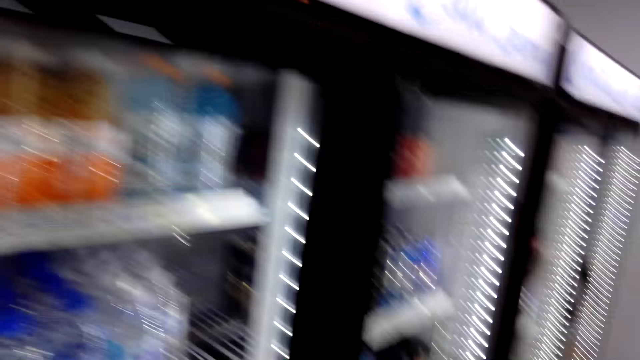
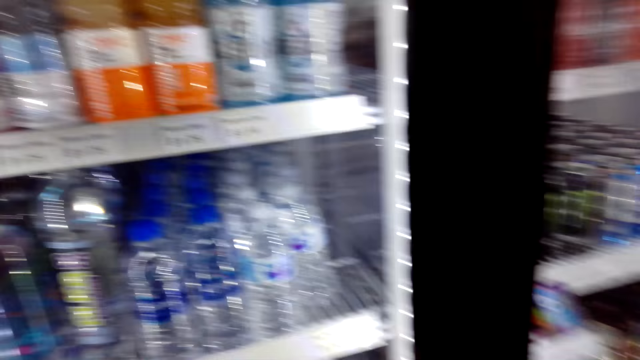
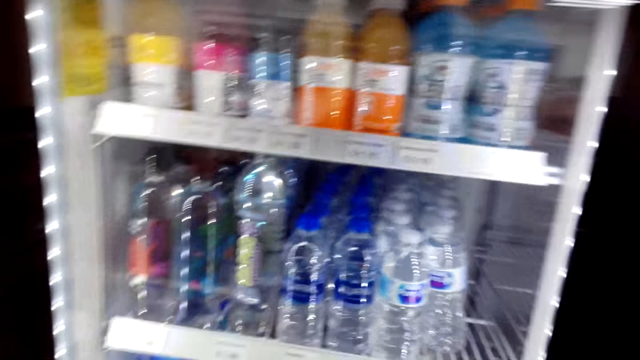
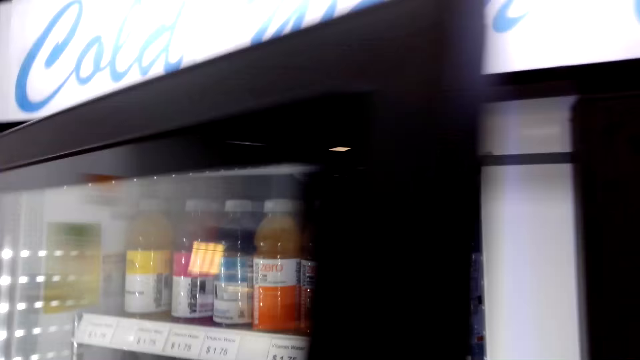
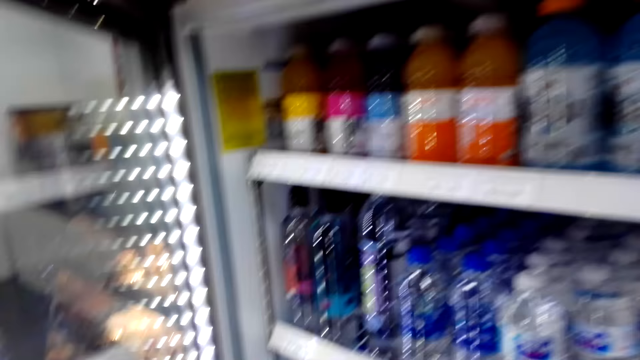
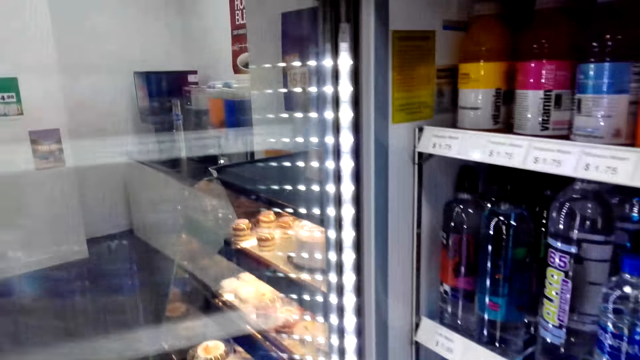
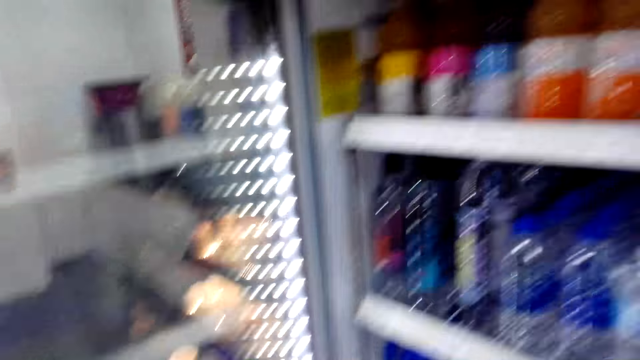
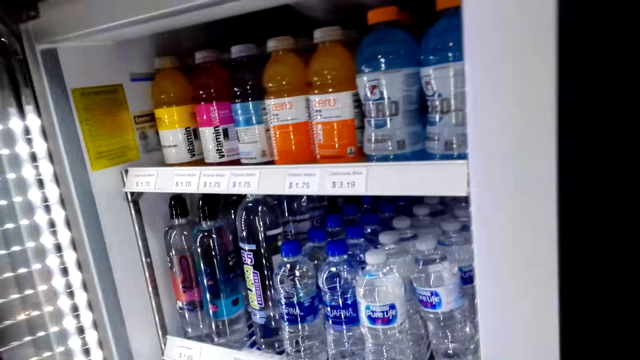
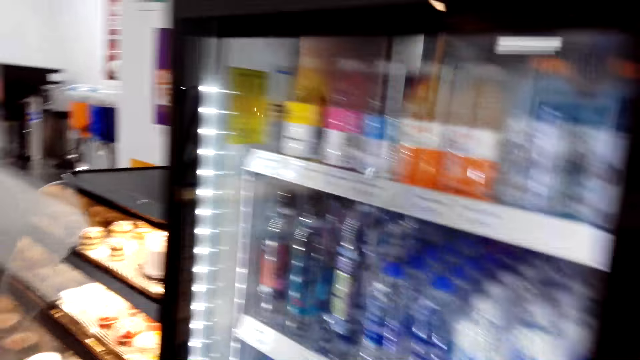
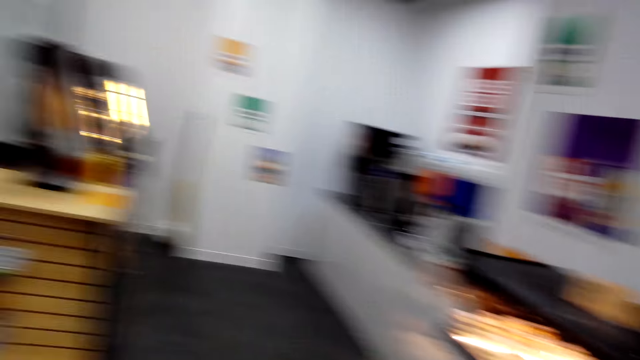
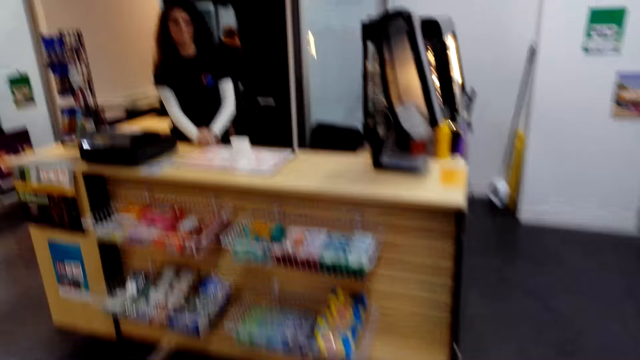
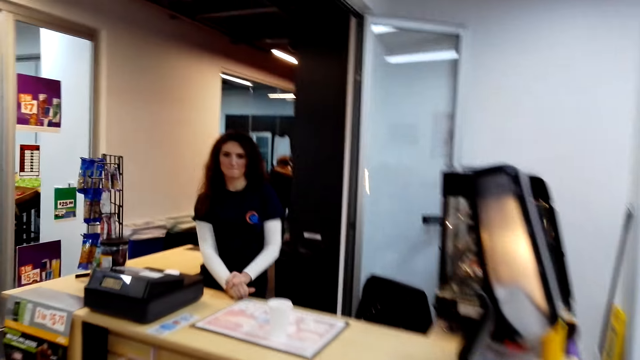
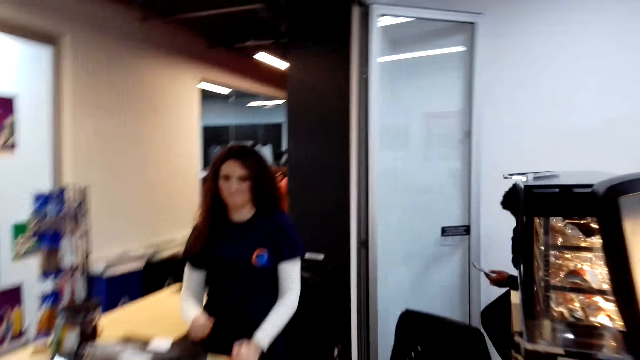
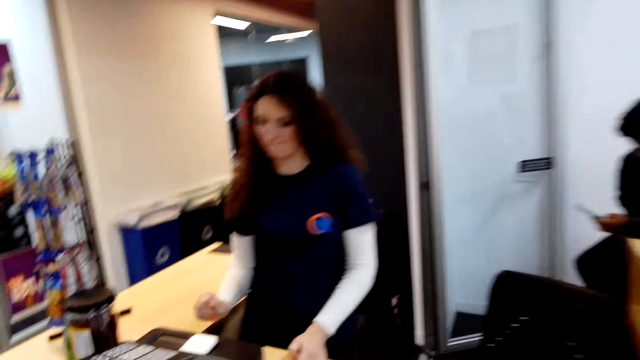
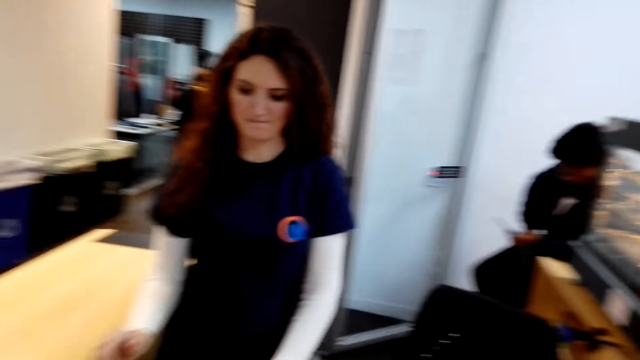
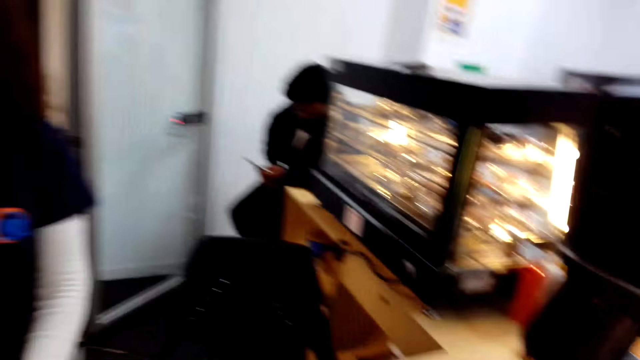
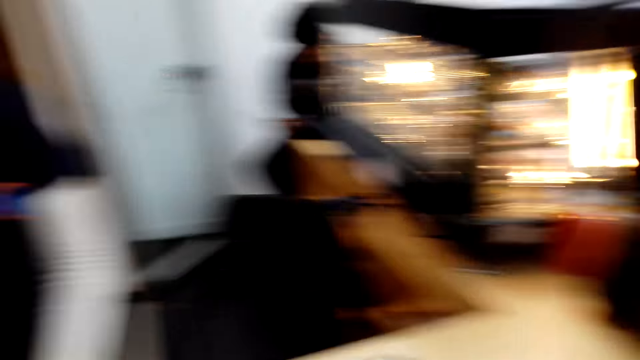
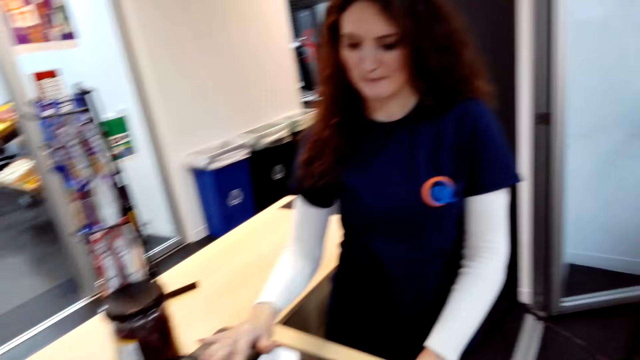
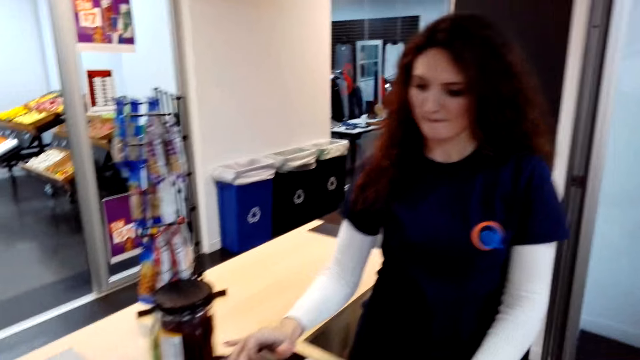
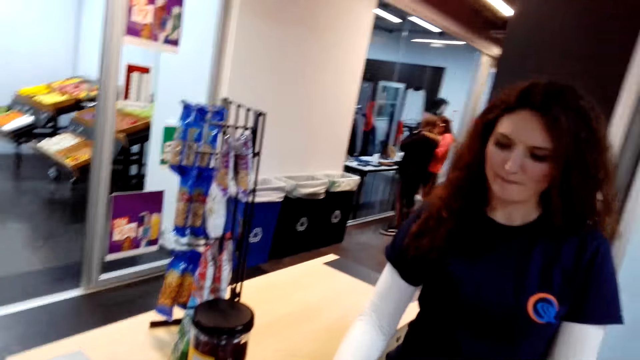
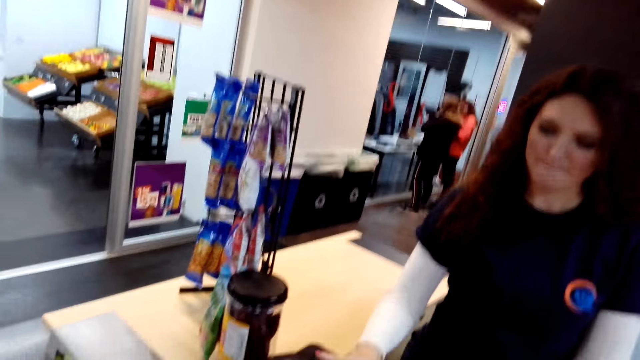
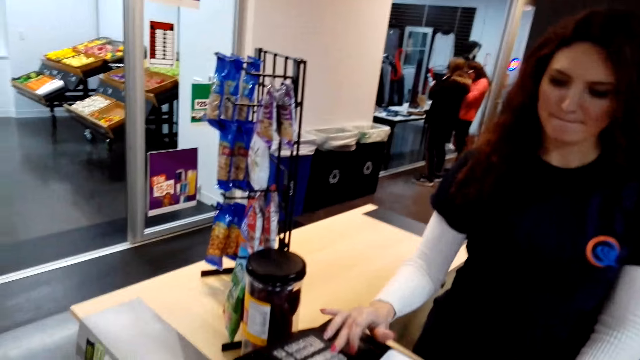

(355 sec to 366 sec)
The camera wearer opens the fridge door. They talk to a woman. They close the fridge door. They walk towards the counter. The woman operates the register.

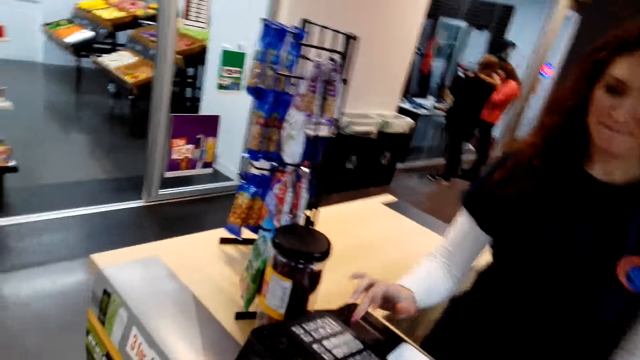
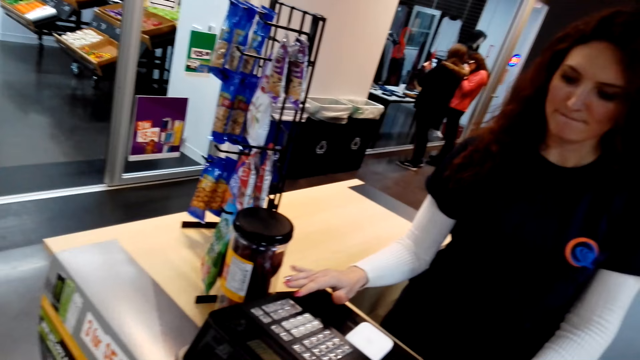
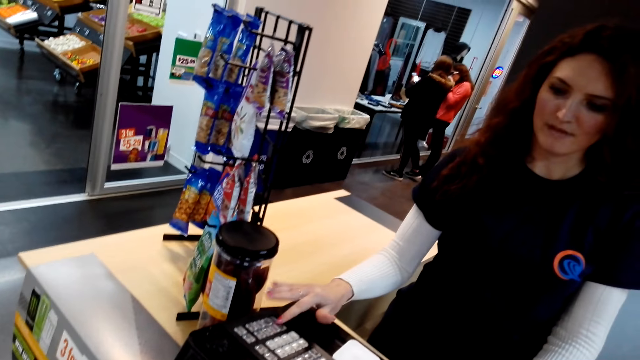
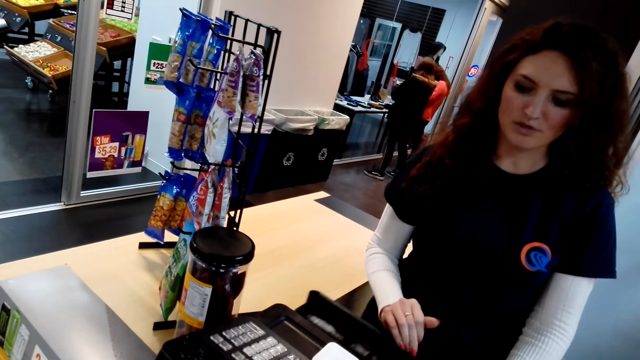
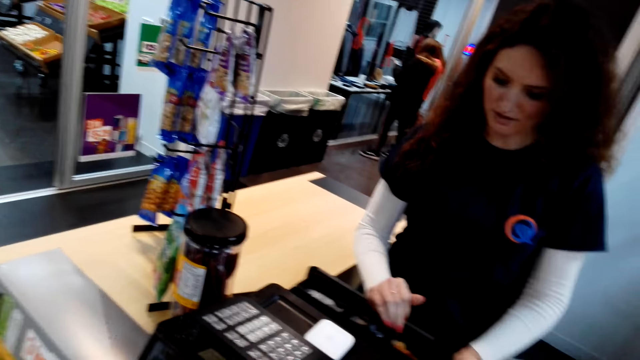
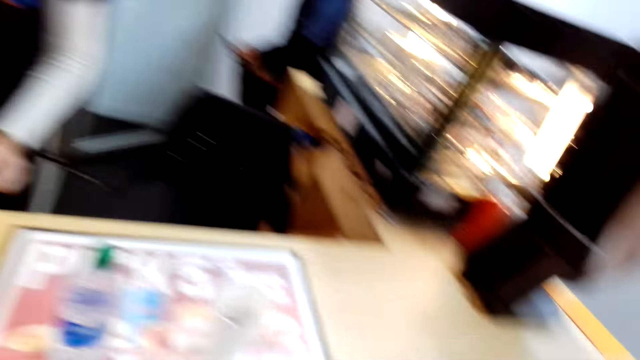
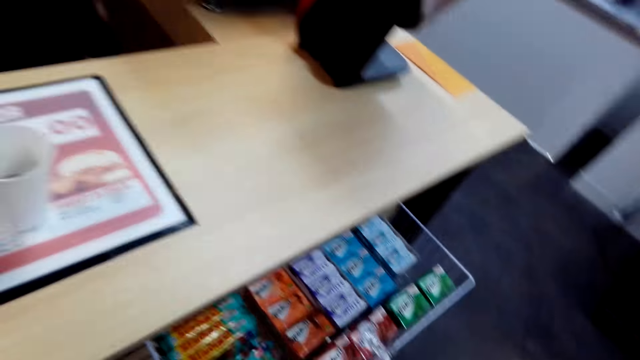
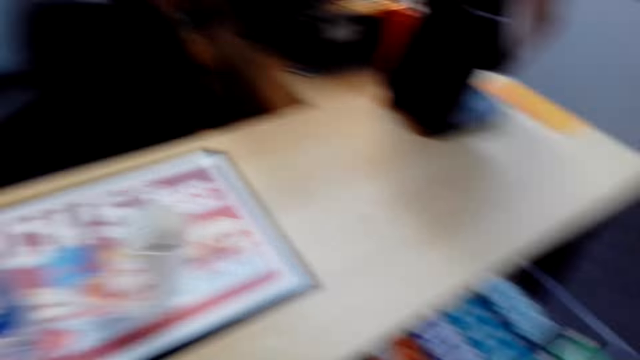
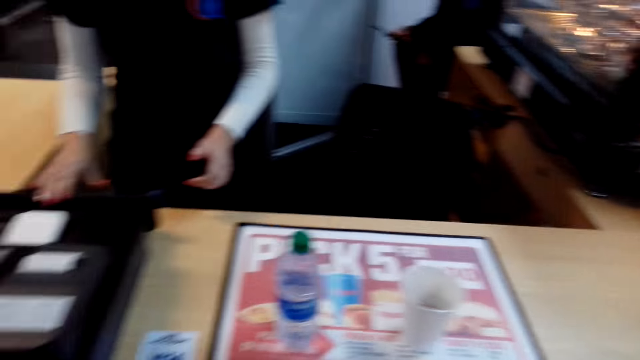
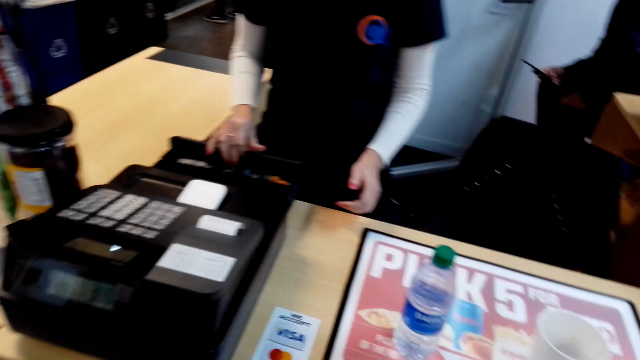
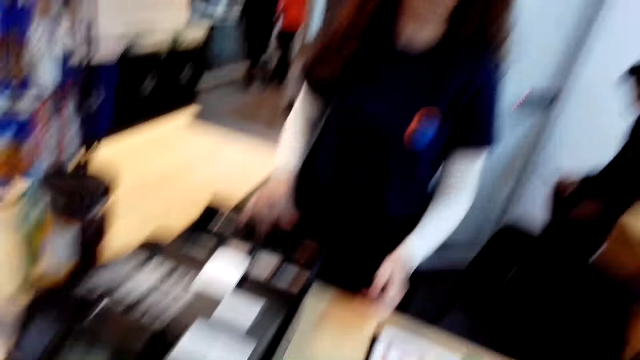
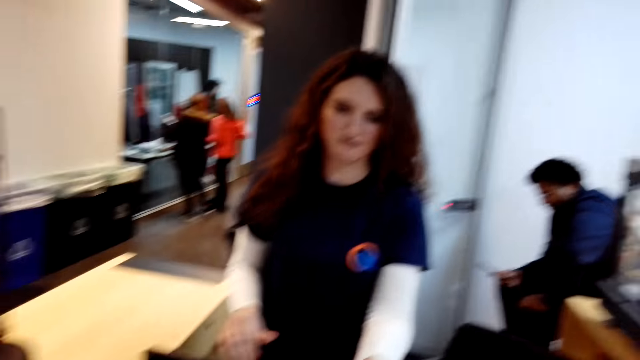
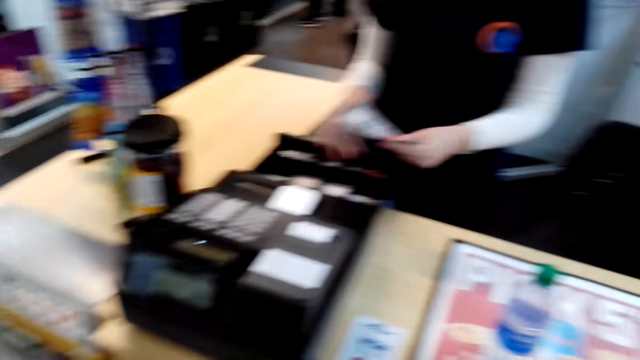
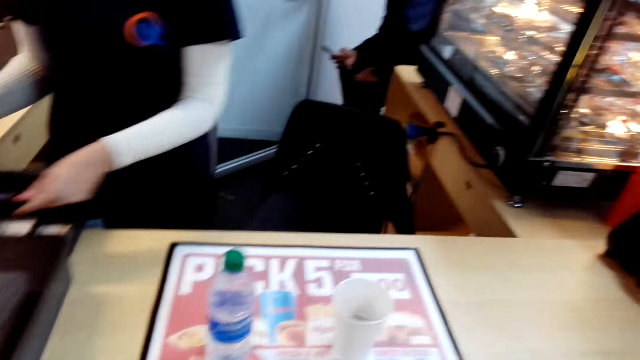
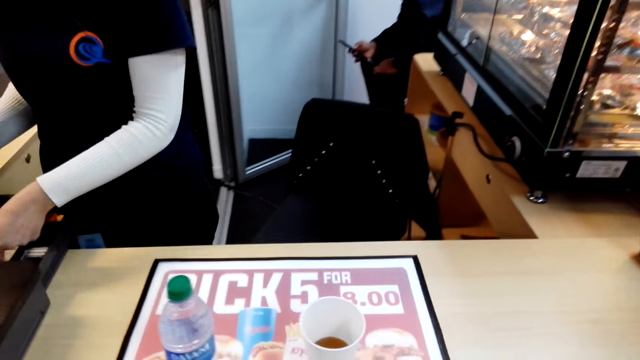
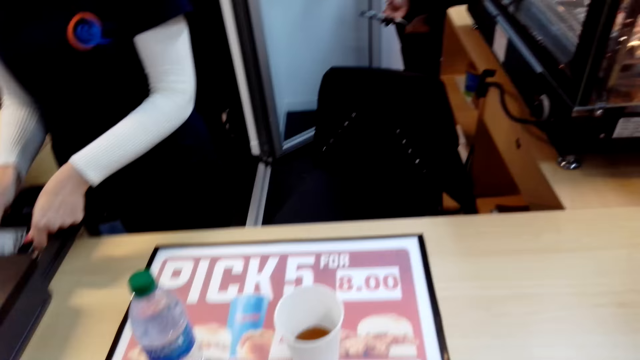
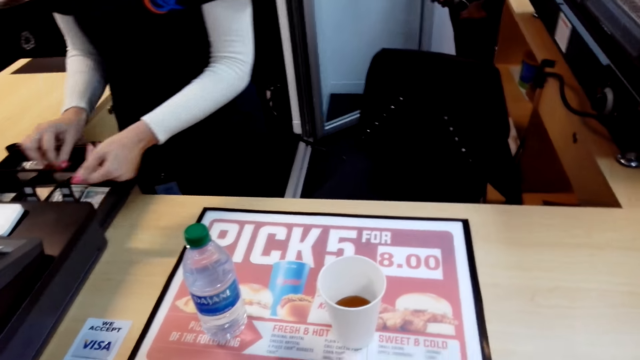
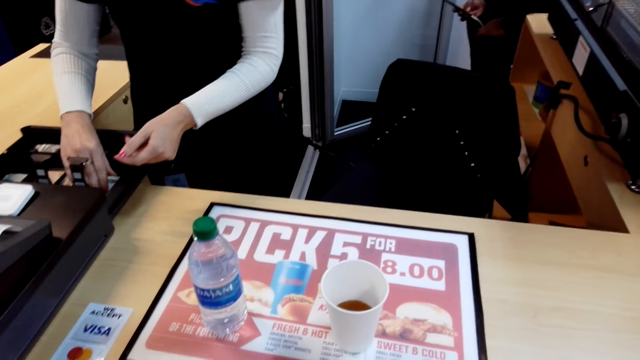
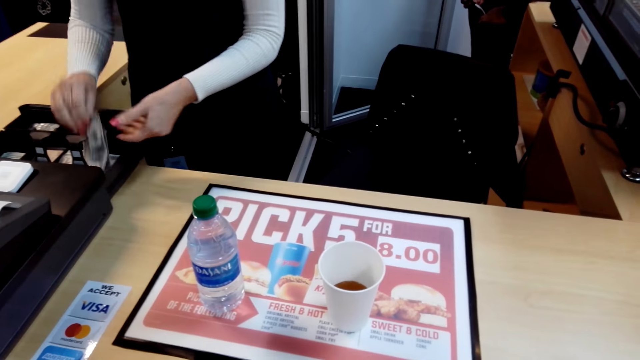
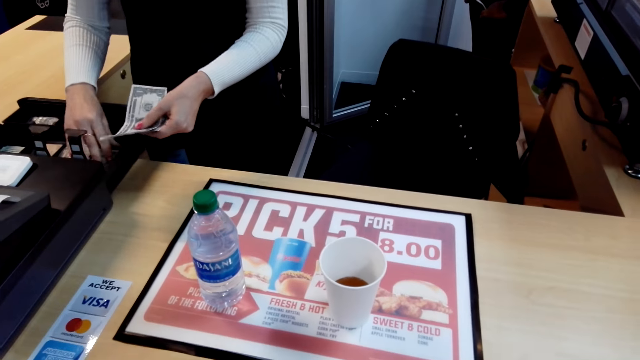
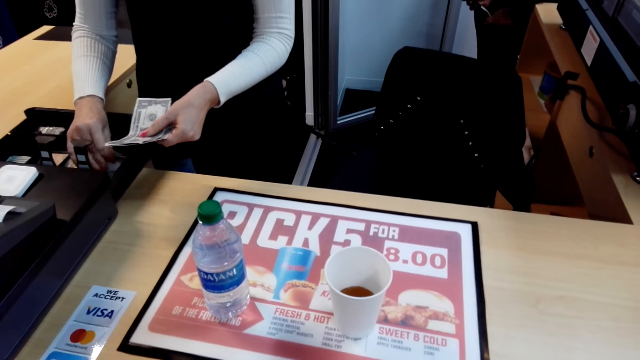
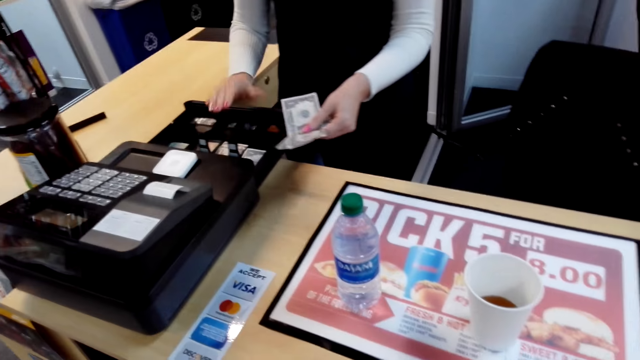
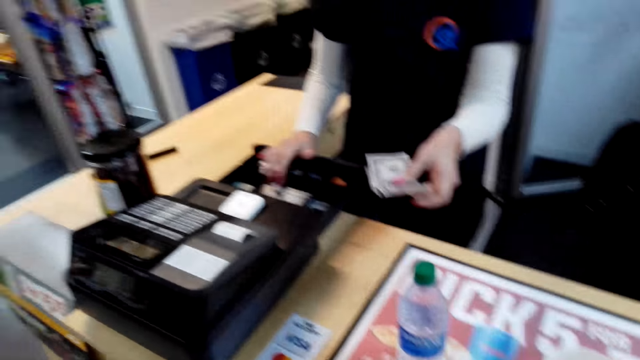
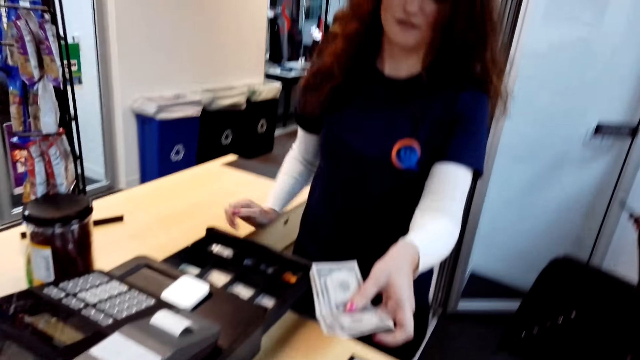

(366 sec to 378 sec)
A woman talks to the camera wearer. The camera wearer looks around. They talk to the woman. The woman takes money from the camera wearer. The woman places the money in the register, removes the money from the register, places the money in her left hand and operates the register.
